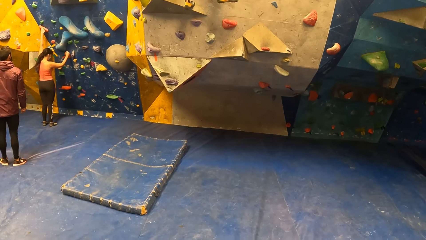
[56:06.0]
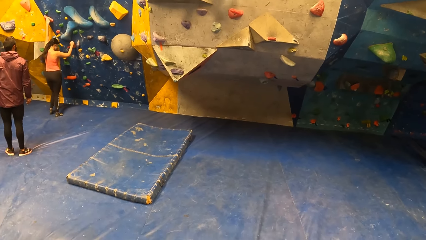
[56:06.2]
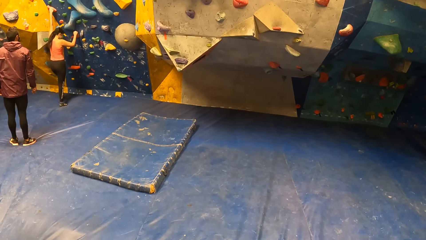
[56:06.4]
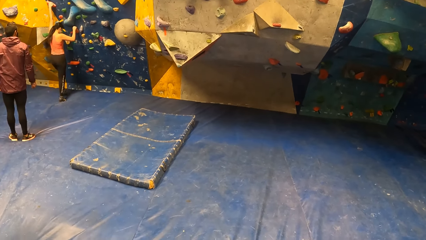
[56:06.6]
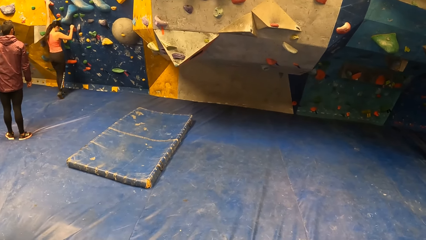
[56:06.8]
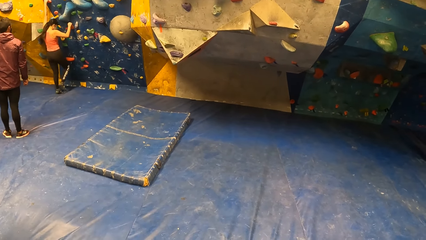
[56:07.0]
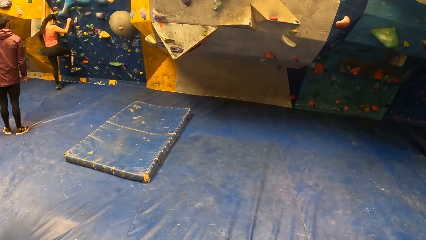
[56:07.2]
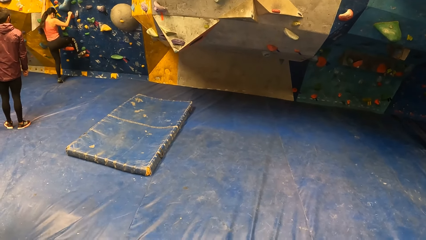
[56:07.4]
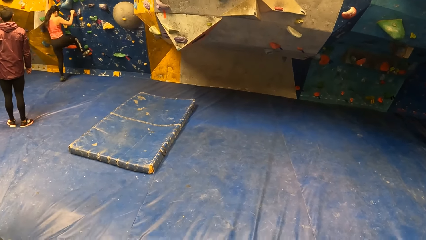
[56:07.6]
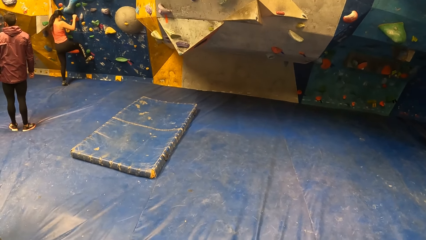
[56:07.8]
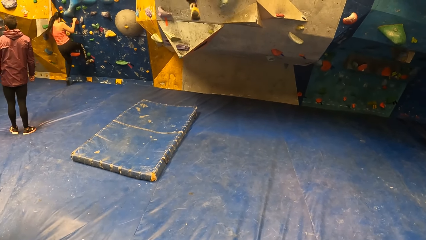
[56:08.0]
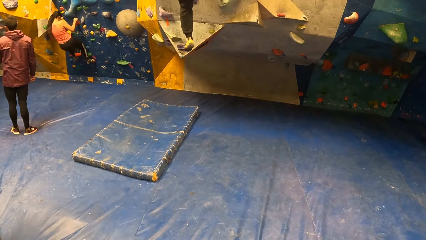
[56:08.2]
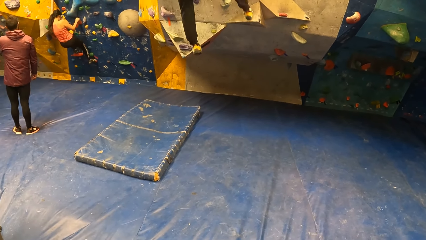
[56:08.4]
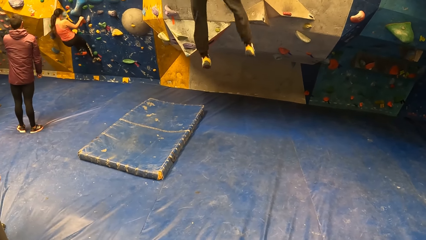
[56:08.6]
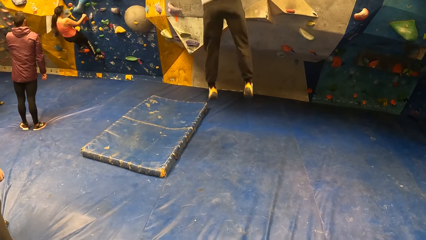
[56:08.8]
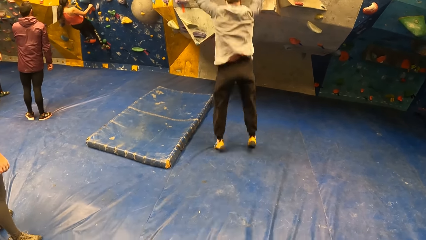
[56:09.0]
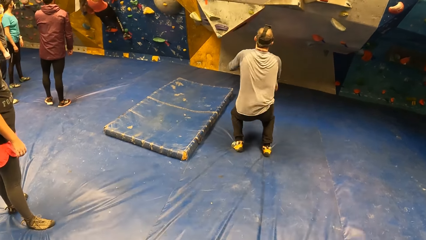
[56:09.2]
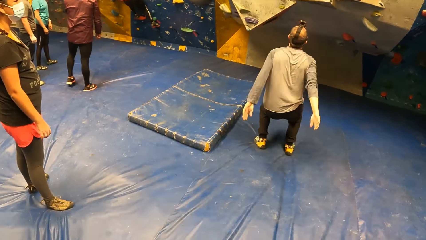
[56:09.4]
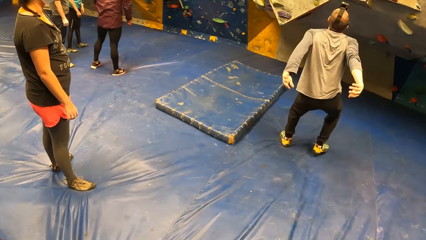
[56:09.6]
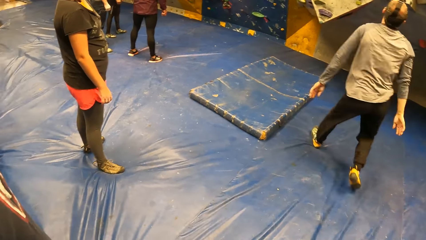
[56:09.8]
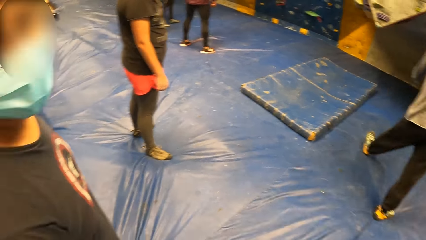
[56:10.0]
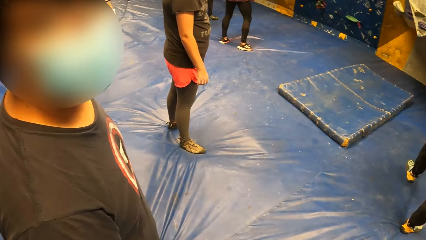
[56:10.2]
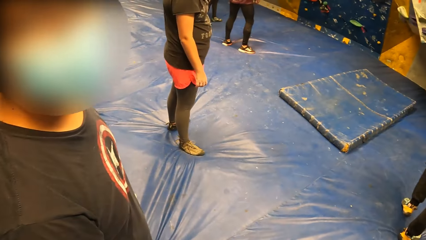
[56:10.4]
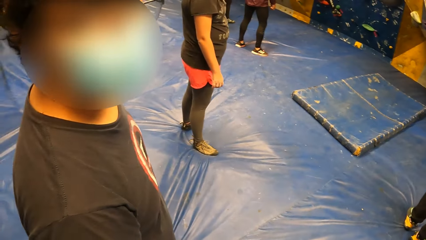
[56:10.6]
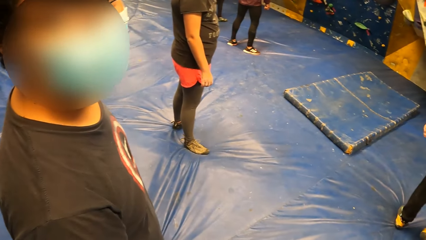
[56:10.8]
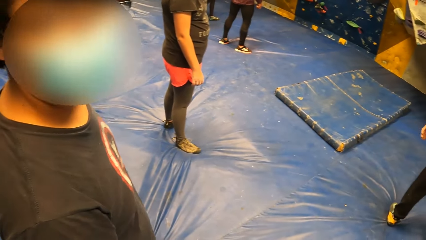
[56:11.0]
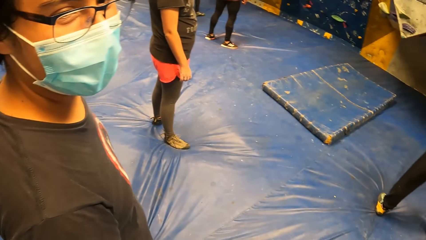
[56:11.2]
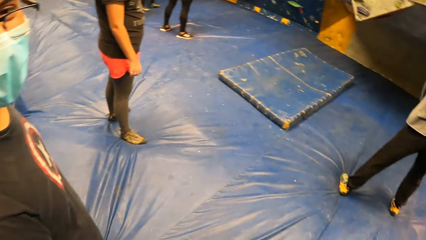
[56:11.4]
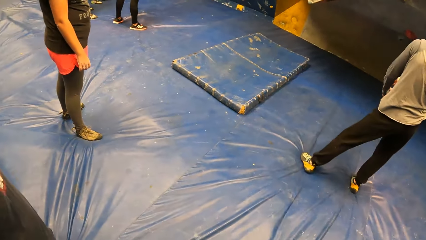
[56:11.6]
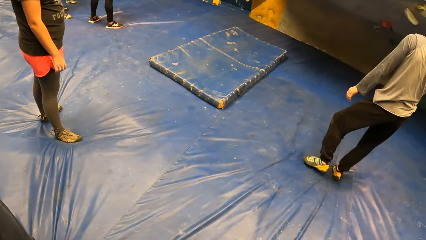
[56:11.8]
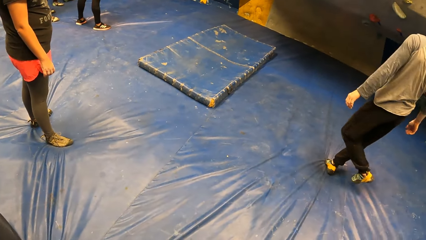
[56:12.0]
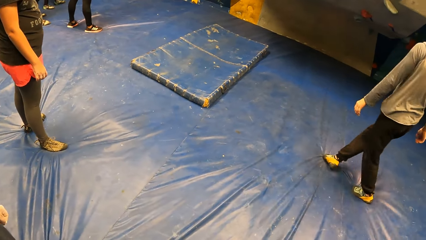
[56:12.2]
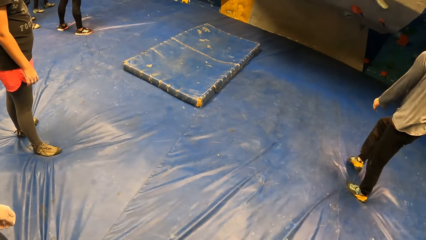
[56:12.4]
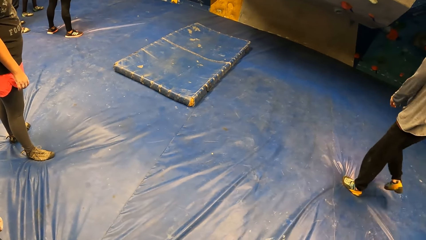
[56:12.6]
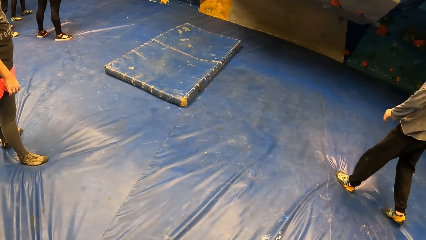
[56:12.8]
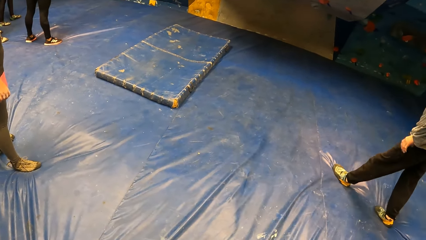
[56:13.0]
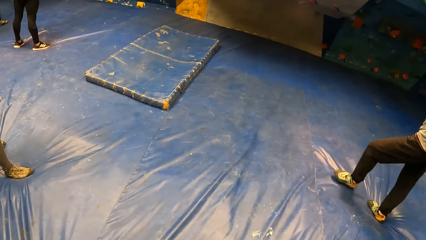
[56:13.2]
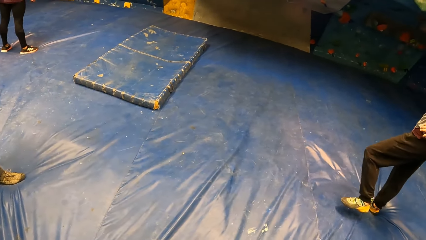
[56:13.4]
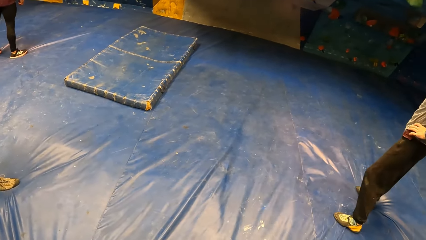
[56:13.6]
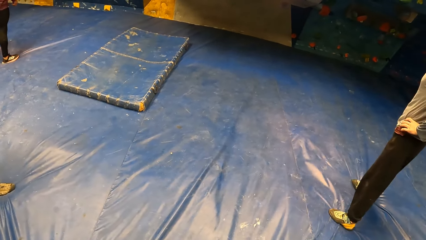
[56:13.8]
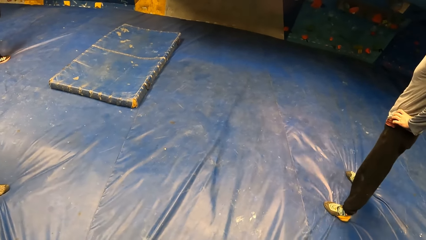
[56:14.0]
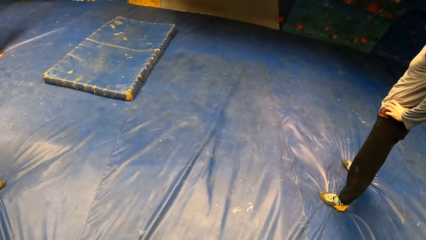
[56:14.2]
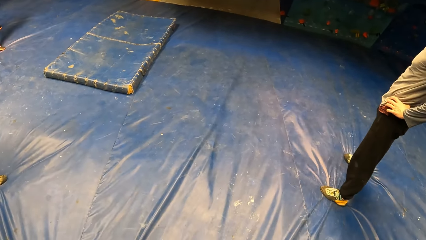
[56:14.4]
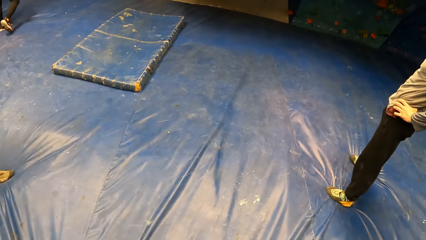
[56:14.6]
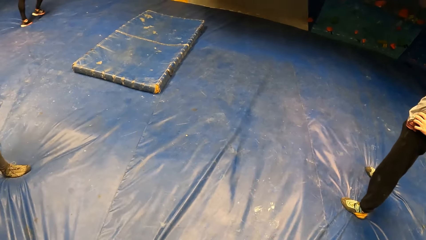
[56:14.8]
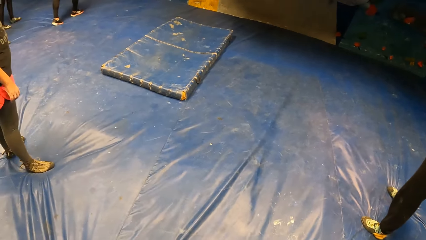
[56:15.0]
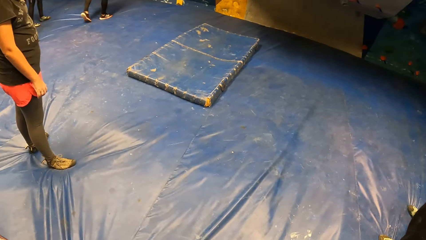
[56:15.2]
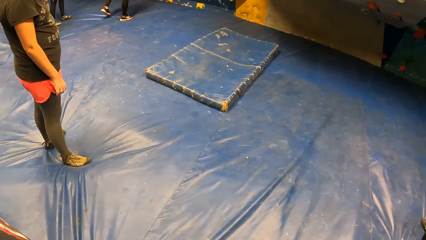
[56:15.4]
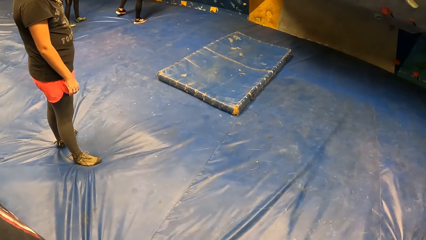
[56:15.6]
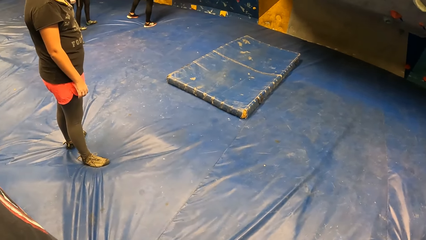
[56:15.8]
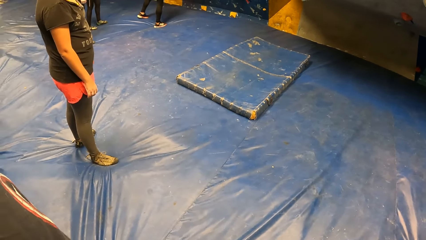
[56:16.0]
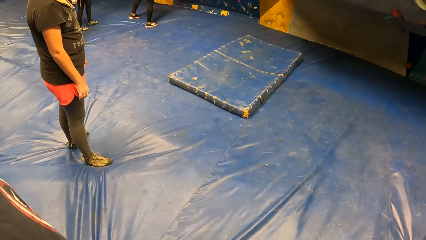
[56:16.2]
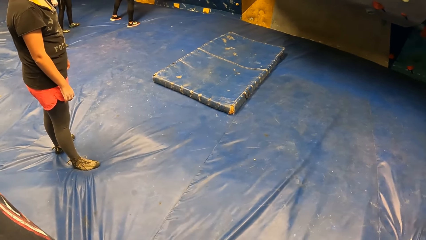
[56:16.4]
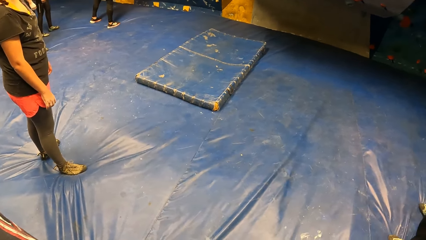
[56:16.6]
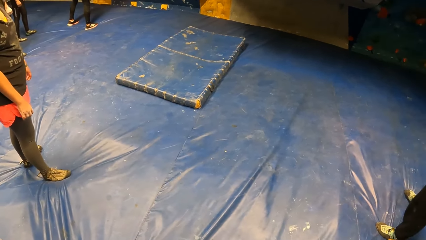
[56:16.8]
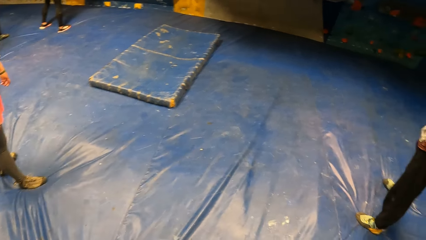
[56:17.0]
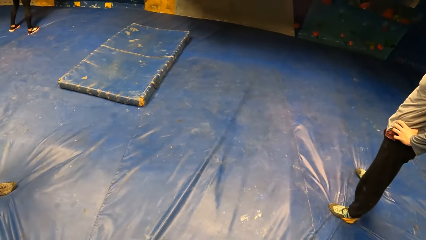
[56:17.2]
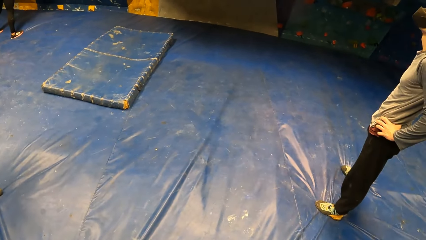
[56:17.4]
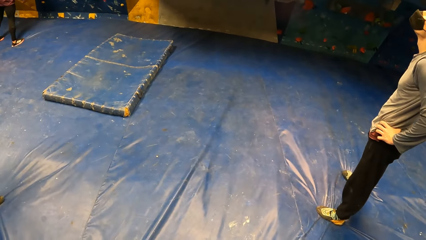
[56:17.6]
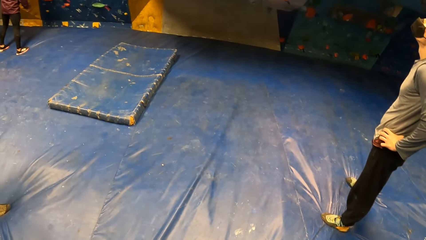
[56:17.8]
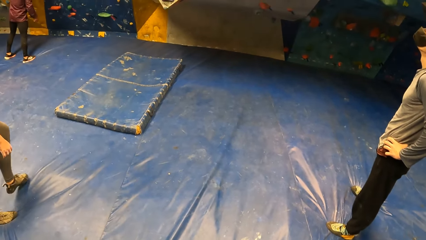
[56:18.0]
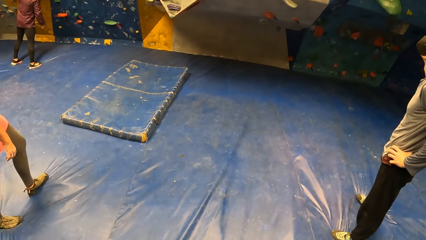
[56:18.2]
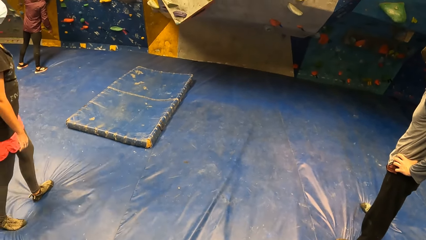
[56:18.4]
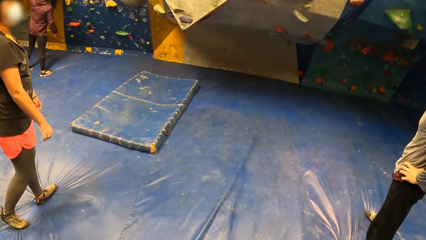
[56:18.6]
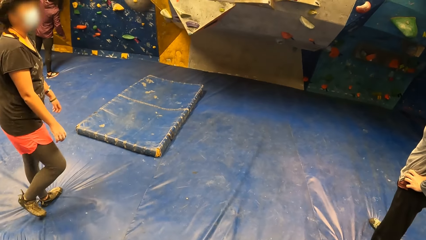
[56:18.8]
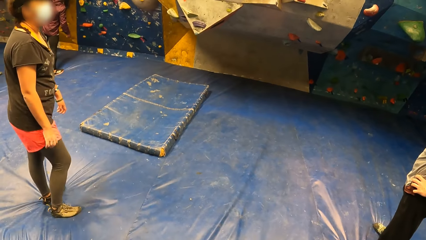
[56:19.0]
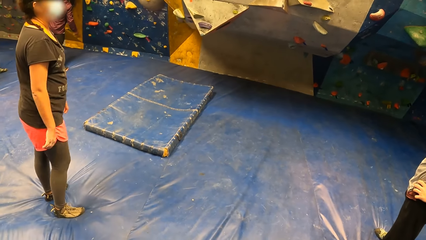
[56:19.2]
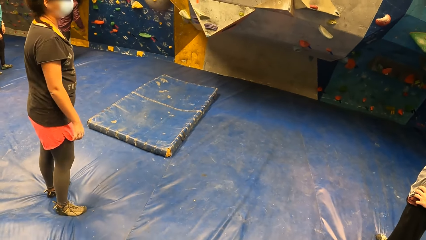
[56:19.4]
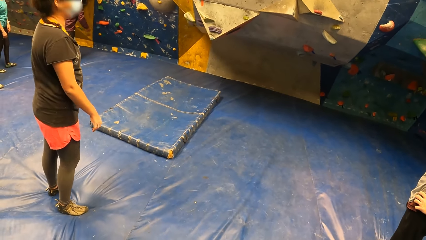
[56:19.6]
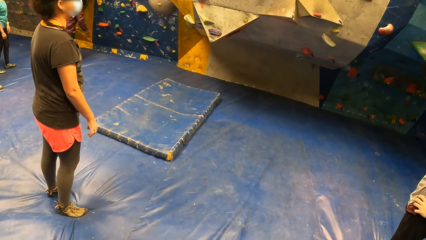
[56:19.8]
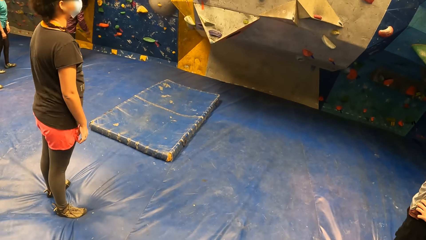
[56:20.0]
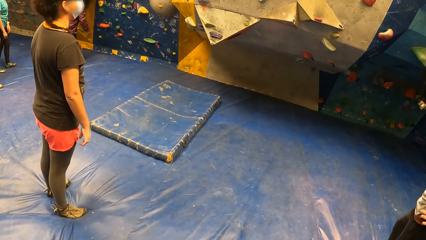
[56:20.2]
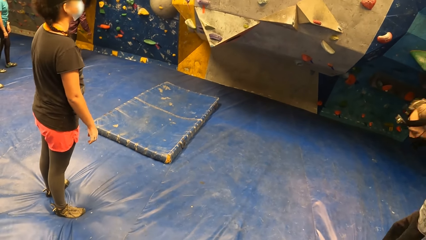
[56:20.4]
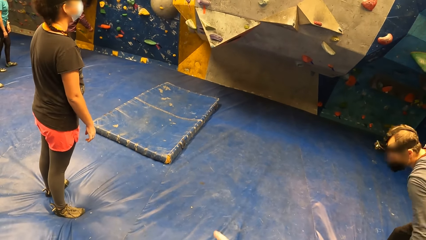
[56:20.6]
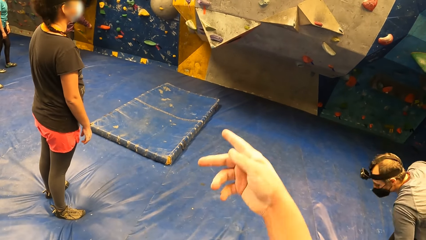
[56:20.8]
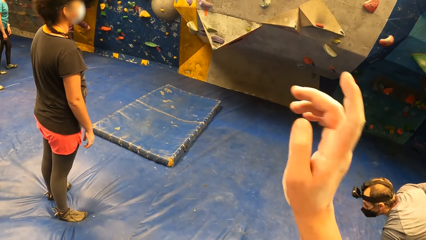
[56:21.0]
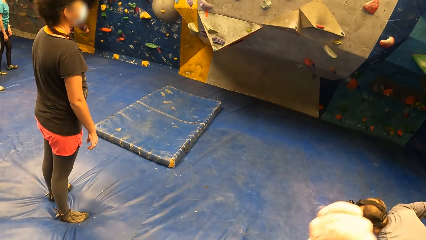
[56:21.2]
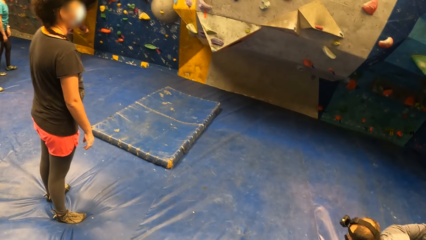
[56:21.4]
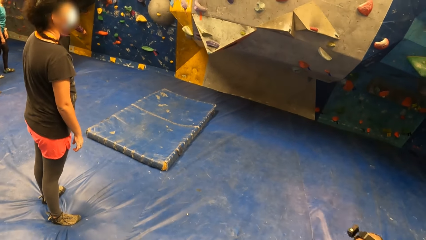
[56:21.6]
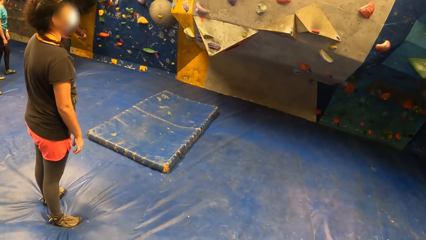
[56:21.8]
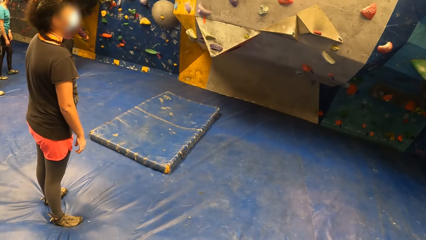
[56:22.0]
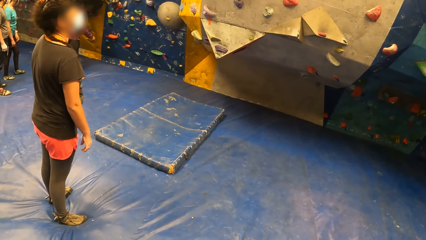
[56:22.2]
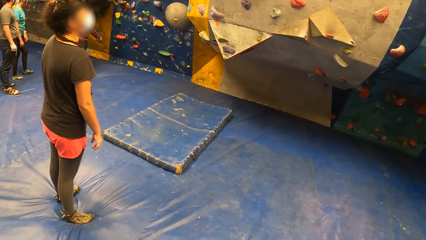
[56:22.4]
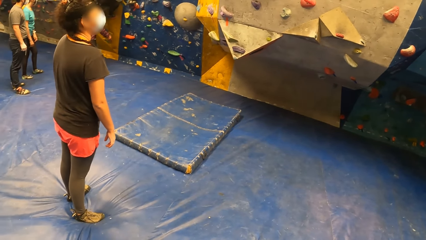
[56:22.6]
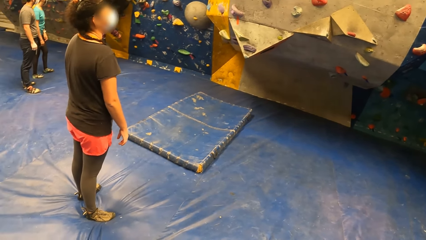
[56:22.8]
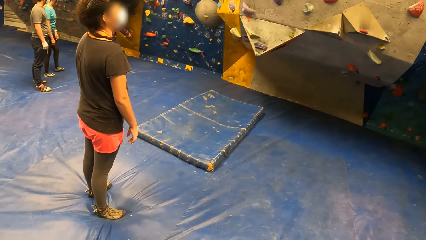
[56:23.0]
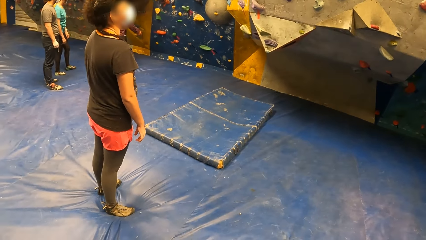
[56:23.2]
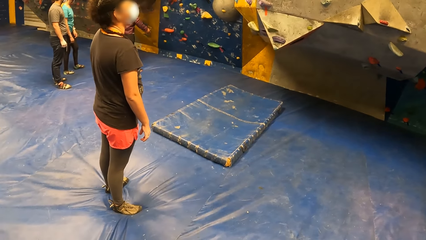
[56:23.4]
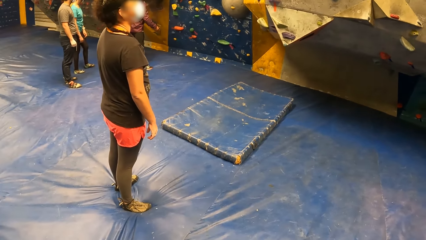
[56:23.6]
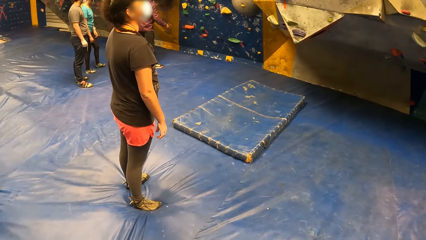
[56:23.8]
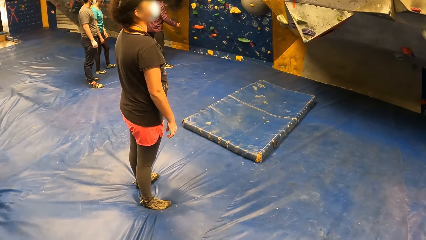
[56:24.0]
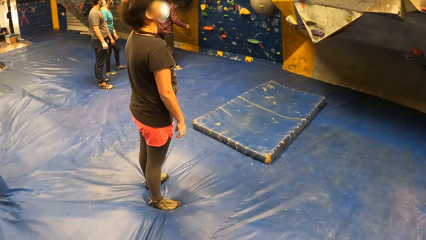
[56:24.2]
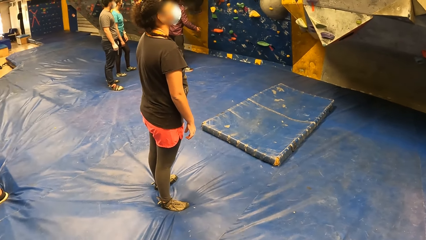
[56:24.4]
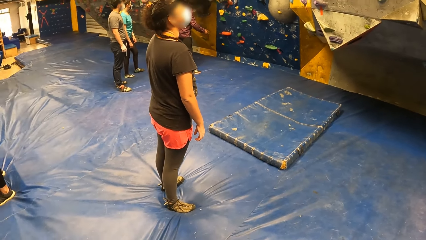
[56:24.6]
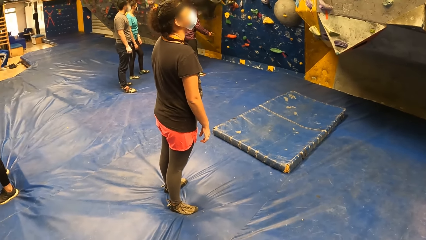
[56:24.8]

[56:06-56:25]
A man climbs up the walk wall. A woman holds the climbing board and climbs the climbing board. Another man climbs off the climbing board, stands on the bouncing castle, walks on the bouncing castle and holds his waist. Another woman walks on the bouncing castle and stands on the bouncing castle. The other man bends. The camera wearer gestures his hand. He looks around the playroom.
